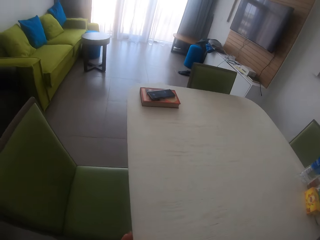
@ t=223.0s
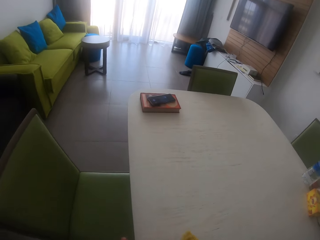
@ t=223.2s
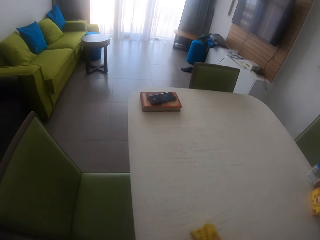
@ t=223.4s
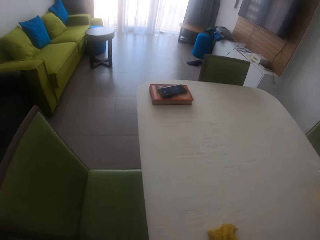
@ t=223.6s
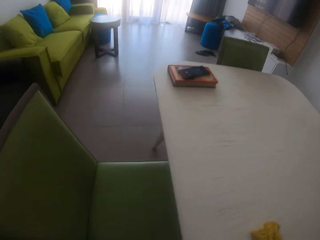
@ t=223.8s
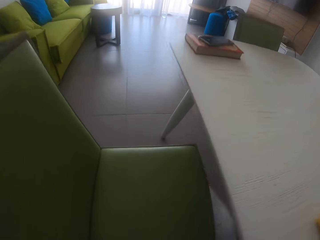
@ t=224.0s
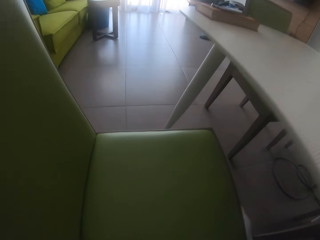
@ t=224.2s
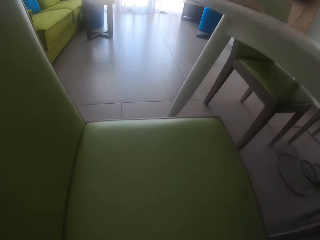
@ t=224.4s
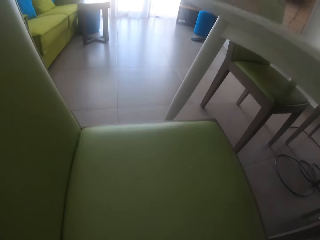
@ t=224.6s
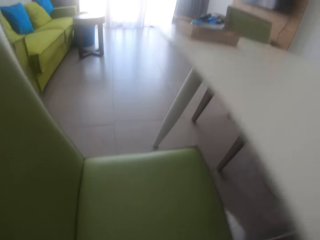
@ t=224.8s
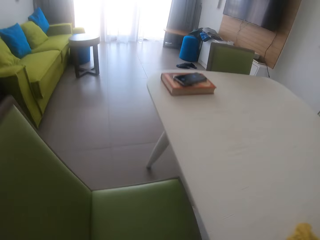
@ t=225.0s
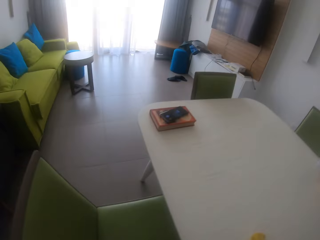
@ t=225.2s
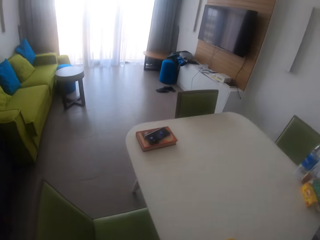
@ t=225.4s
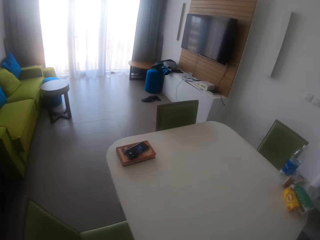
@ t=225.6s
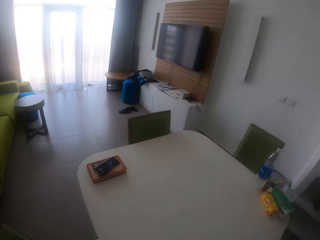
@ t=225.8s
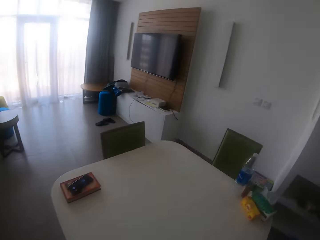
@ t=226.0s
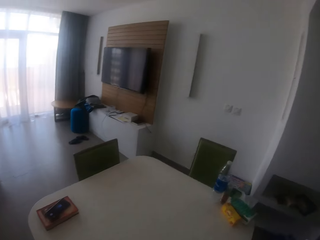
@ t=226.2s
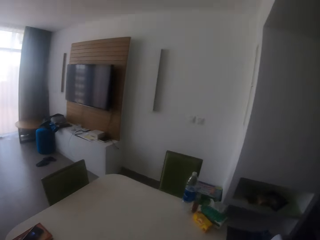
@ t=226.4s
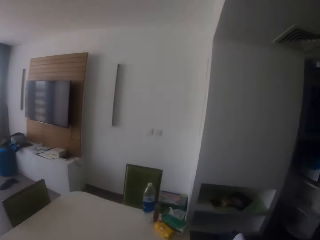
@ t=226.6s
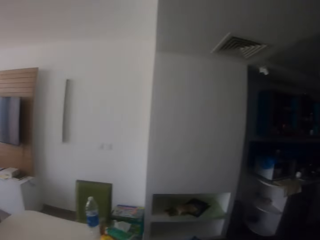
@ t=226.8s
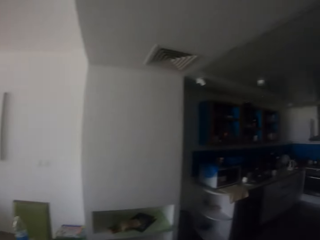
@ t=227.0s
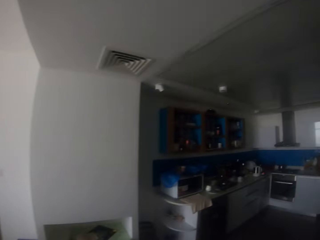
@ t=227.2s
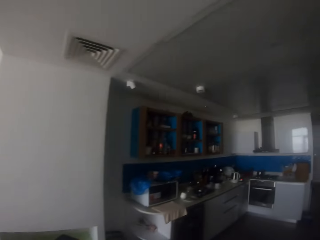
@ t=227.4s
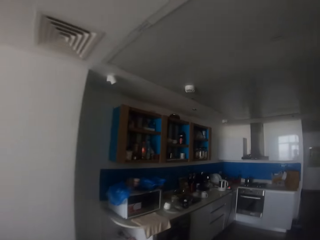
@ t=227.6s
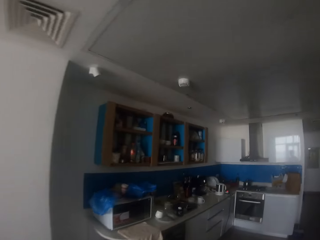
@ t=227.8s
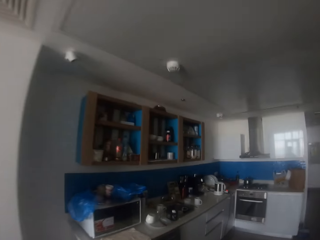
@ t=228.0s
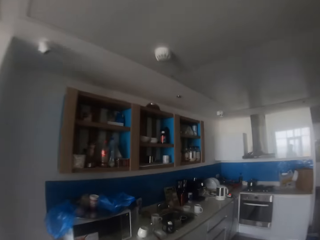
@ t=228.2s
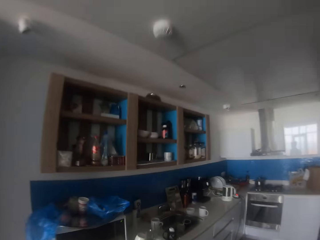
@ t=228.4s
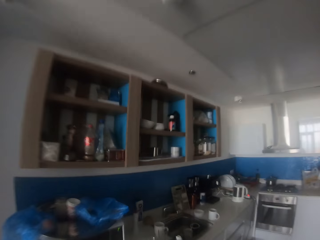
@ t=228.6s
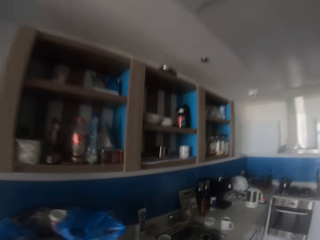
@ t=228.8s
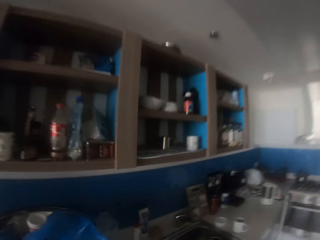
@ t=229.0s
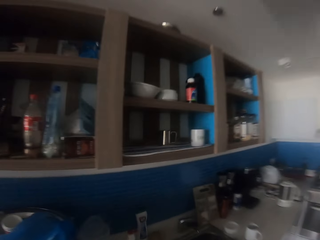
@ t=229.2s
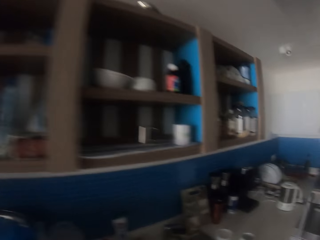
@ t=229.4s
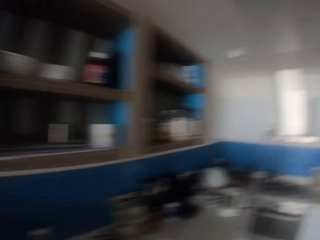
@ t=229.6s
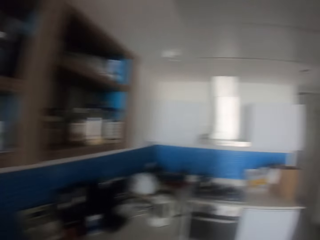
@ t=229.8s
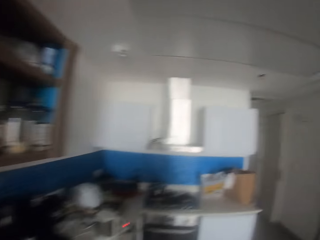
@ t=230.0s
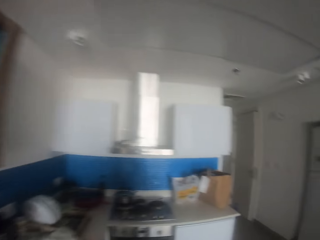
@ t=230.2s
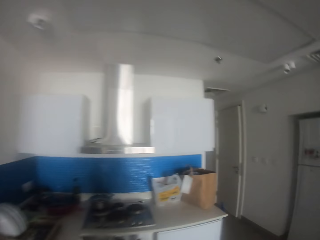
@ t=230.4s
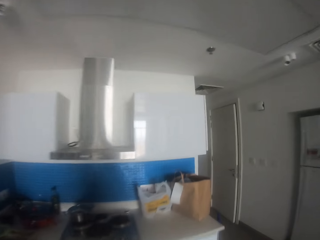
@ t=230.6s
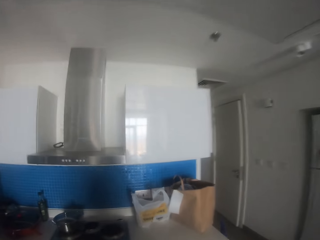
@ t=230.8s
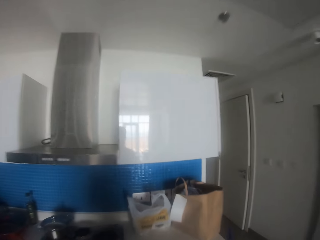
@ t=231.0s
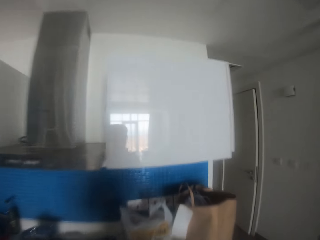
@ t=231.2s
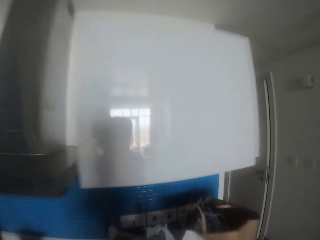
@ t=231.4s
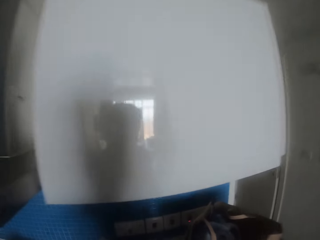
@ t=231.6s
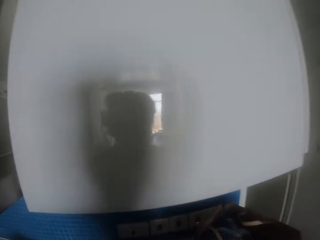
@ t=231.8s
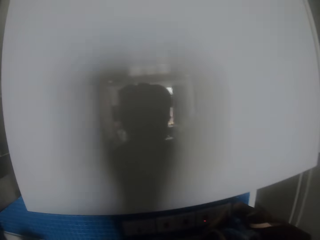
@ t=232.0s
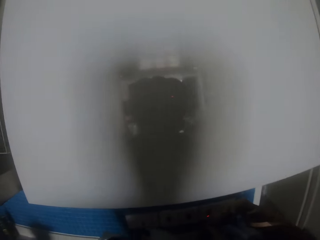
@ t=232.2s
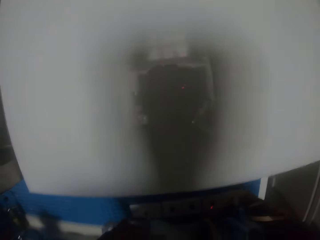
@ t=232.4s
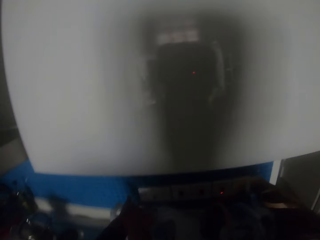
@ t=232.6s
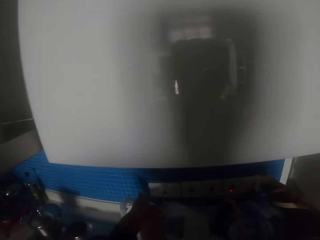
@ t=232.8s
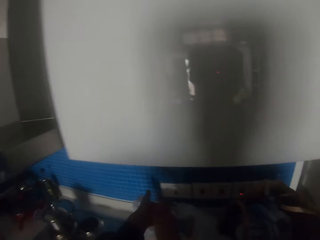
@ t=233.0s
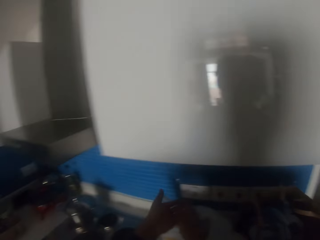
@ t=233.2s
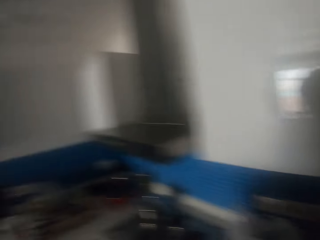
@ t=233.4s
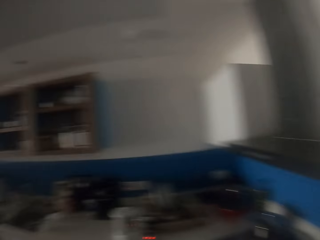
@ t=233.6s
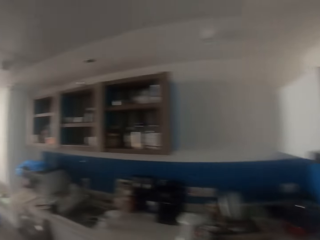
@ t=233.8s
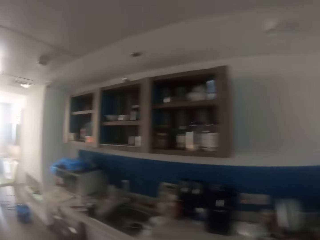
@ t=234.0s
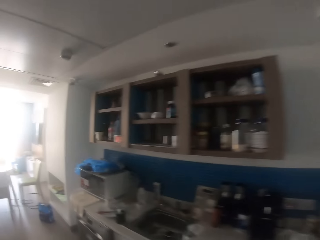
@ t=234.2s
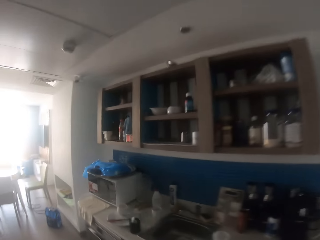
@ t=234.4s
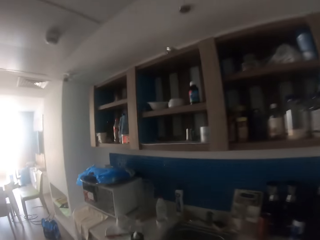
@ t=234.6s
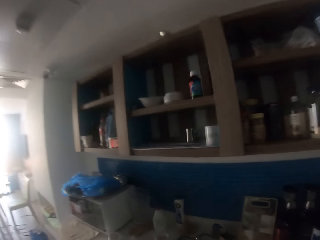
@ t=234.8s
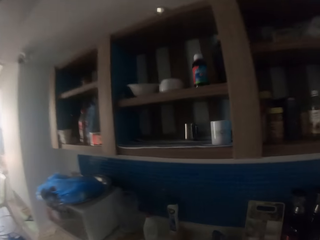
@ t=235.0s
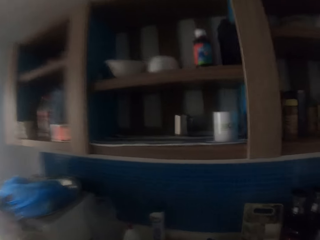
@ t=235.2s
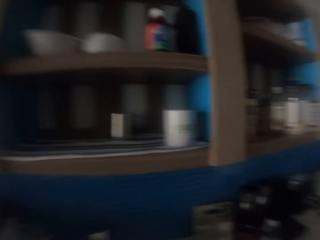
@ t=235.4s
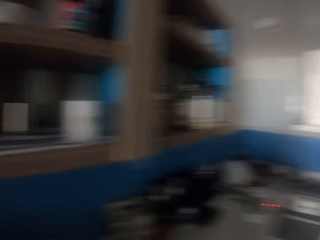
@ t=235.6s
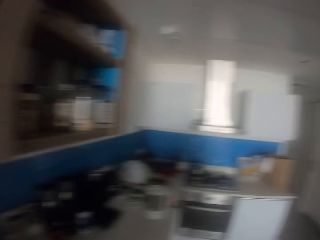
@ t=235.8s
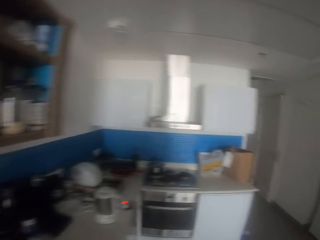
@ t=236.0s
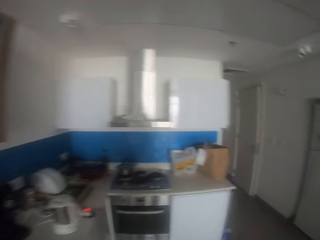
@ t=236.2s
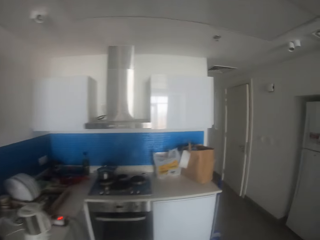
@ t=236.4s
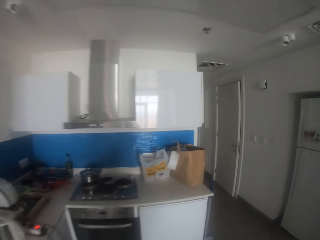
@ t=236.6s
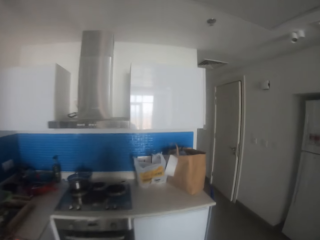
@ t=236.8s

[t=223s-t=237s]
The camera wearer walks around. They put the dirt in the polythene bag. They dispose of the trash. They walk in the room.

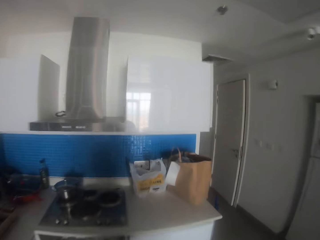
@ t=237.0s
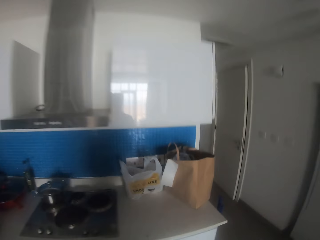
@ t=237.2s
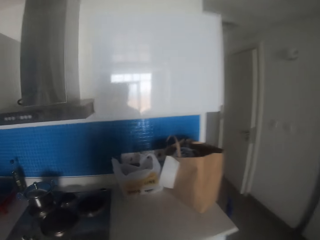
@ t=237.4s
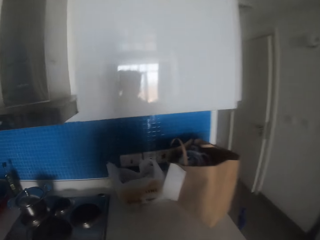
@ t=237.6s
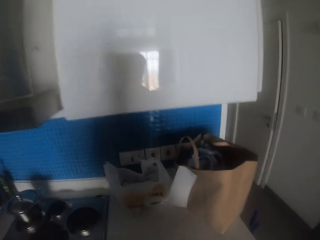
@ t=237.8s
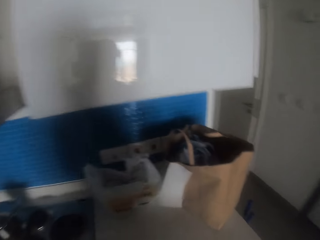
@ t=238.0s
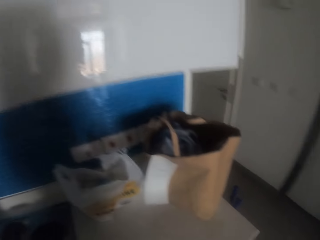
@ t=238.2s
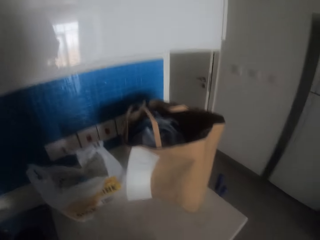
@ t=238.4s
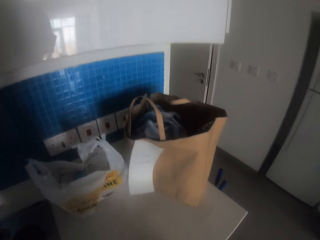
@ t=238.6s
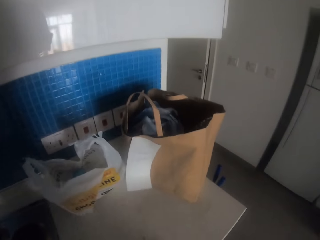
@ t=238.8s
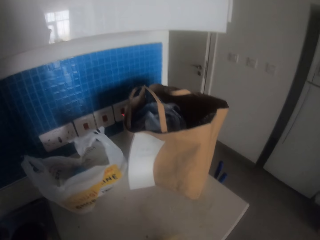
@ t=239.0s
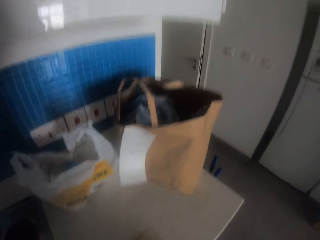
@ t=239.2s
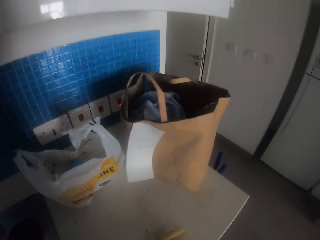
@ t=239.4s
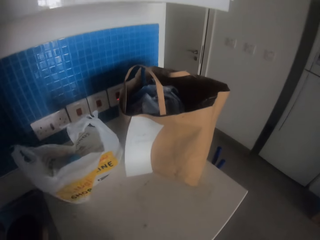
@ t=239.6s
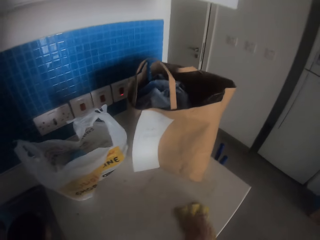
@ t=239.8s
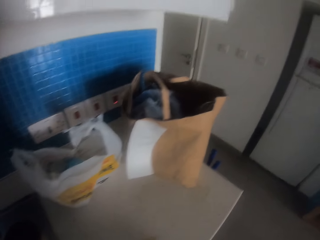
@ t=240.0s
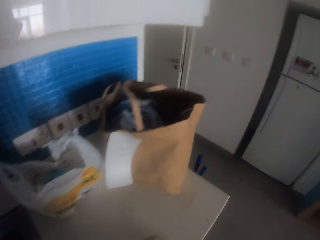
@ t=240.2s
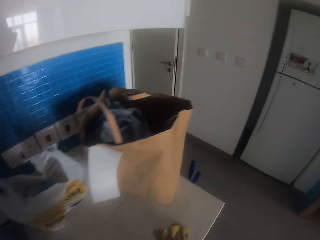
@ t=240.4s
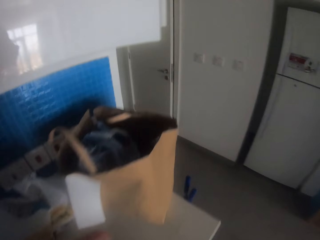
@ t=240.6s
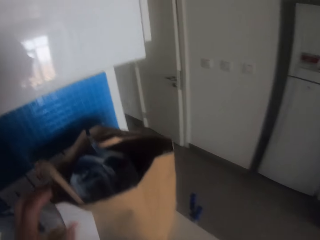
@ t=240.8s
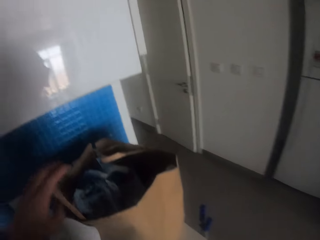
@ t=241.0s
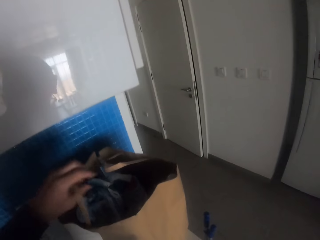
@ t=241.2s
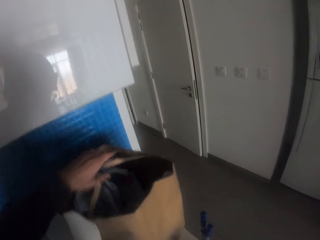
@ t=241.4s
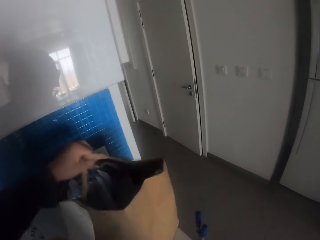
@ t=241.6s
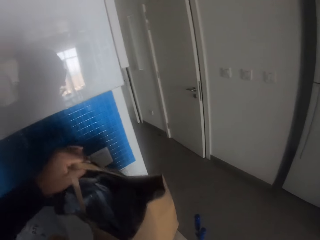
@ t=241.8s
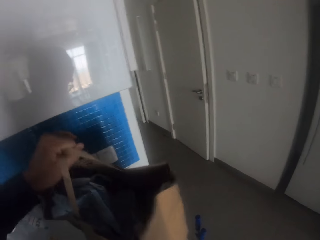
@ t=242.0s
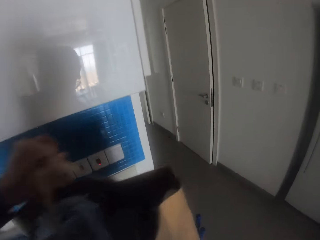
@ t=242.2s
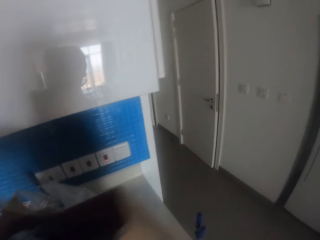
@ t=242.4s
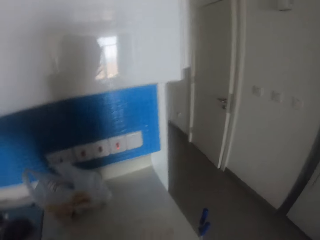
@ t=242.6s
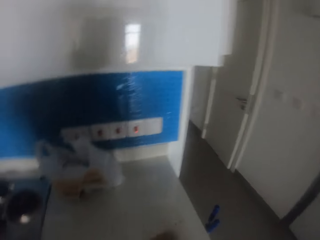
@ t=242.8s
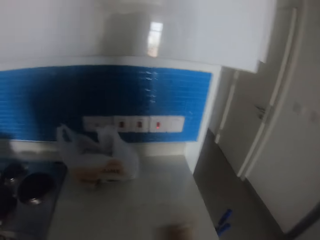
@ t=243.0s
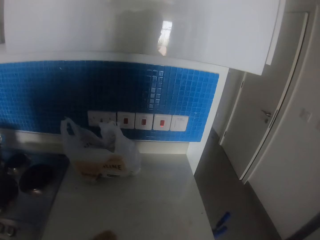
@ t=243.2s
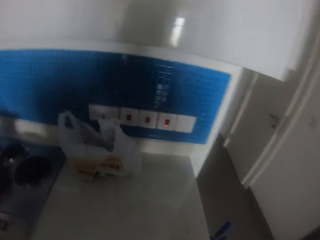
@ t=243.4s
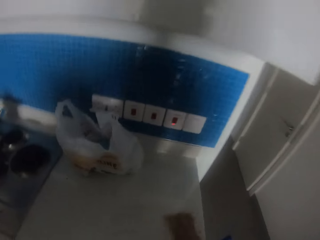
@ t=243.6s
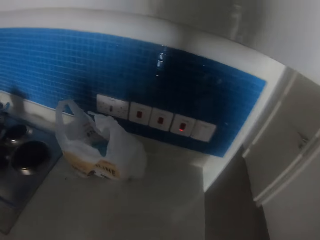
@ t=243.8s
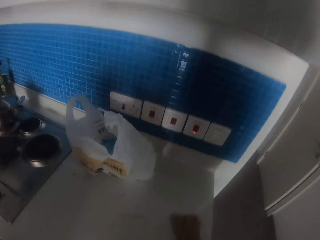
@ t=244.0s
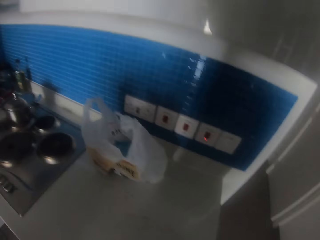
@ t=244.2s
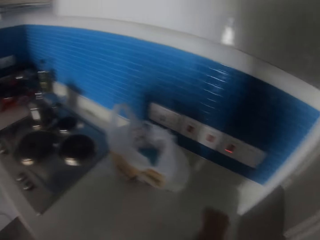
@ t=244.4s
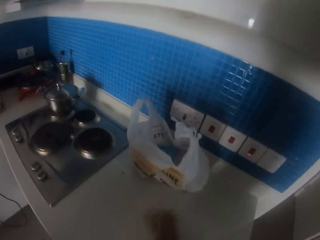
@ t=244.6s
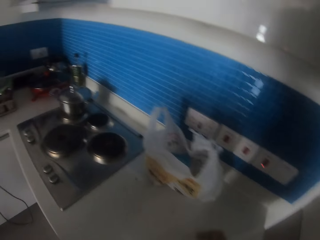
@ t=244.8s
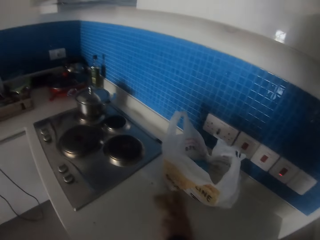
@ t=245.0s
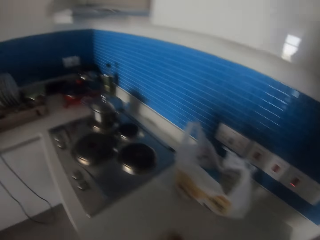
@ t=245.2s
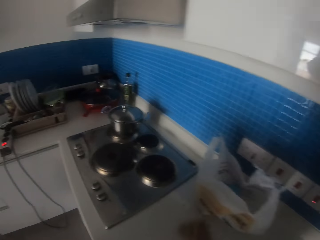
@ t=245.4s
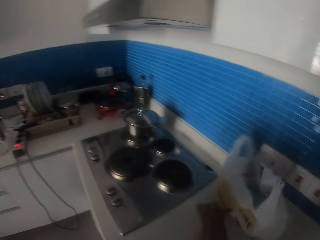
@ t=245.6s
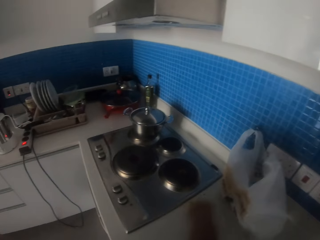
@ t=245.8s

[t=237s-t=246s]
The camera wearer wipes the counter. They lift a carrier bag. They carry the shopping bag. They wipe the counter.
